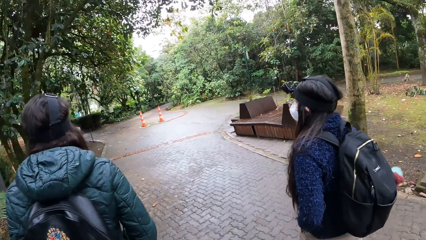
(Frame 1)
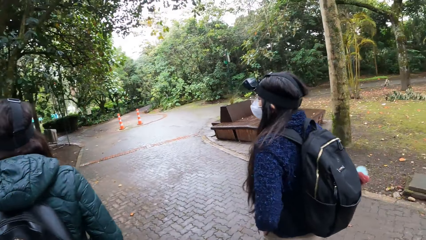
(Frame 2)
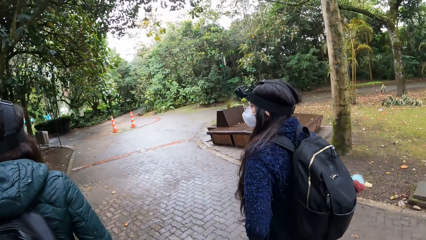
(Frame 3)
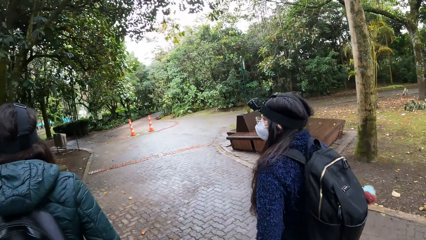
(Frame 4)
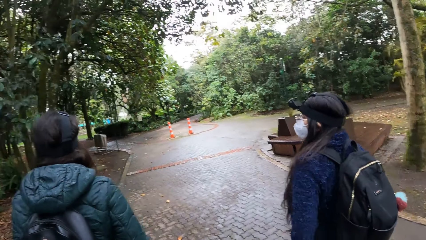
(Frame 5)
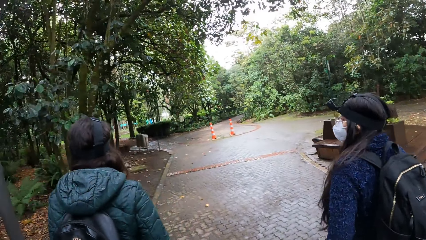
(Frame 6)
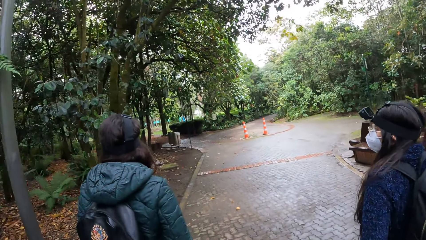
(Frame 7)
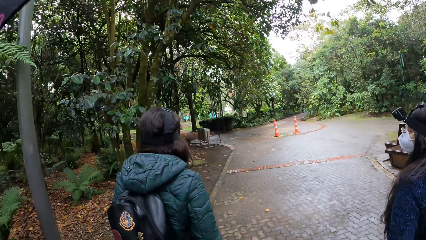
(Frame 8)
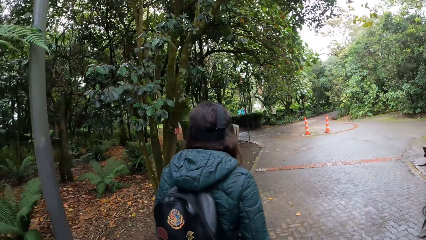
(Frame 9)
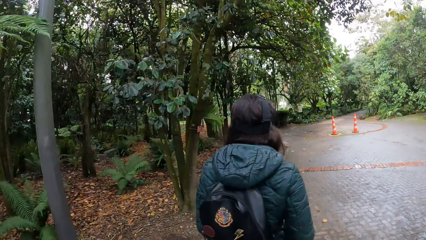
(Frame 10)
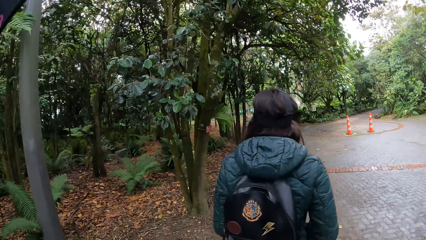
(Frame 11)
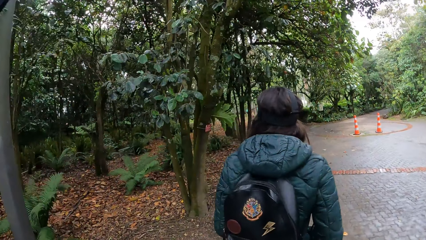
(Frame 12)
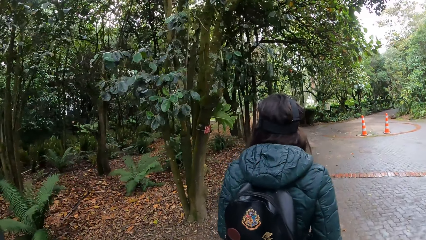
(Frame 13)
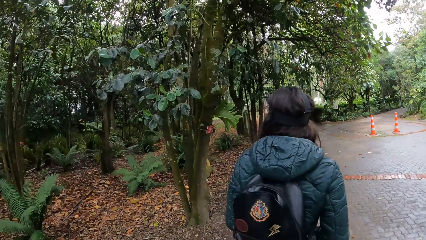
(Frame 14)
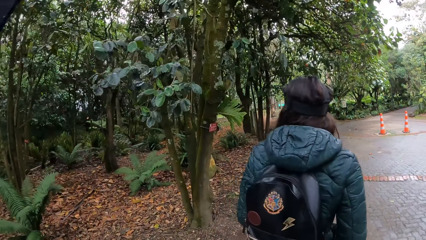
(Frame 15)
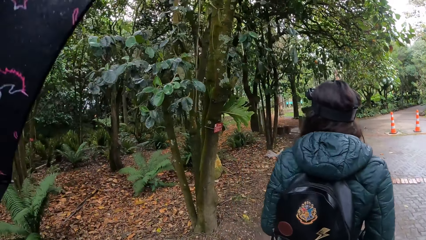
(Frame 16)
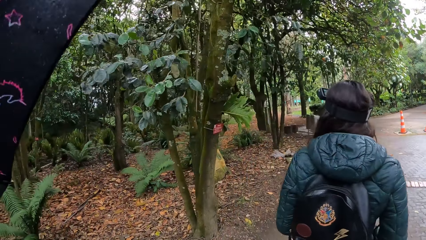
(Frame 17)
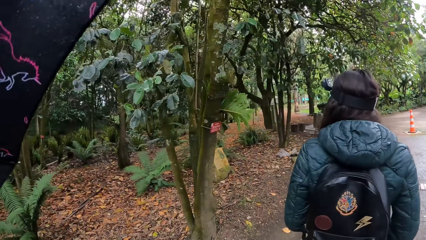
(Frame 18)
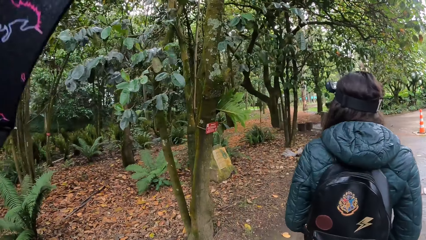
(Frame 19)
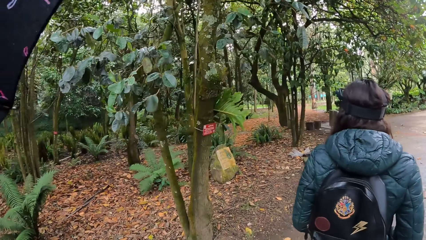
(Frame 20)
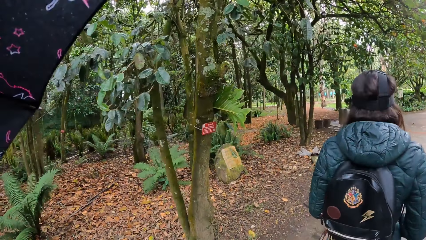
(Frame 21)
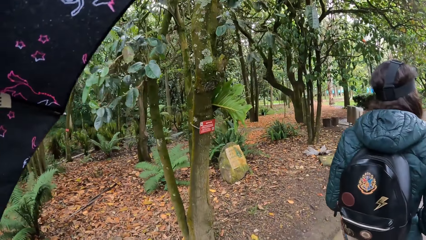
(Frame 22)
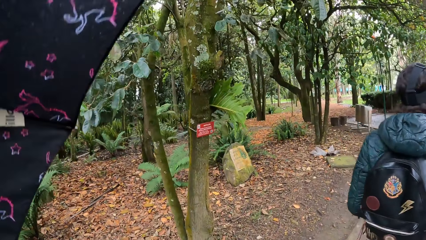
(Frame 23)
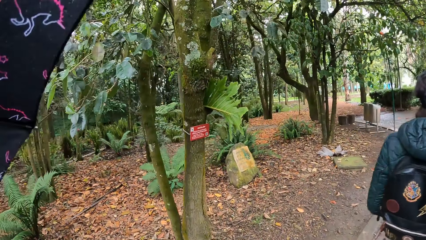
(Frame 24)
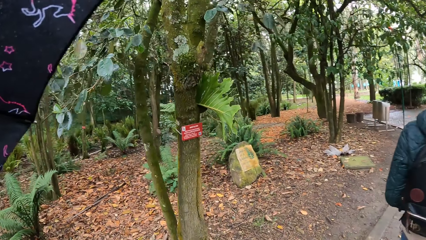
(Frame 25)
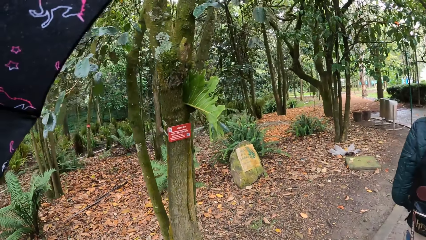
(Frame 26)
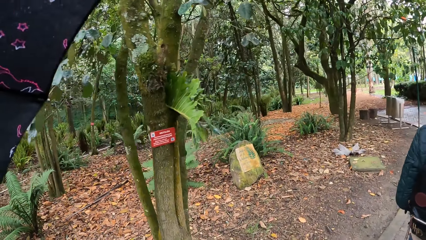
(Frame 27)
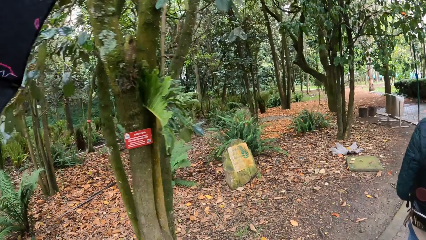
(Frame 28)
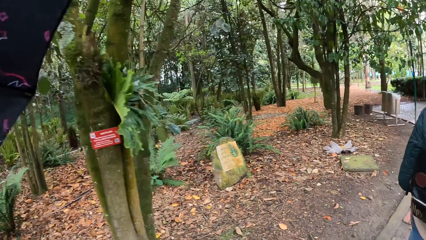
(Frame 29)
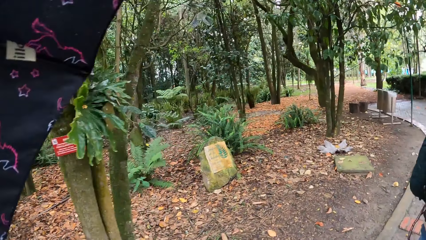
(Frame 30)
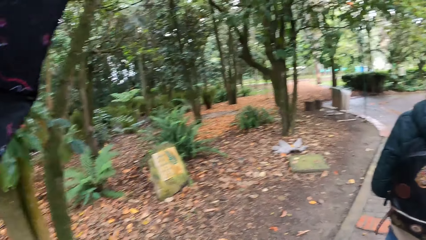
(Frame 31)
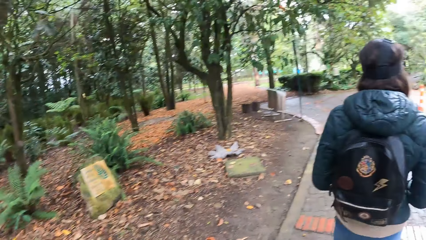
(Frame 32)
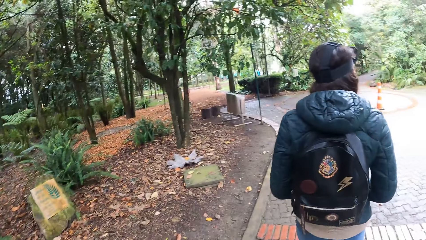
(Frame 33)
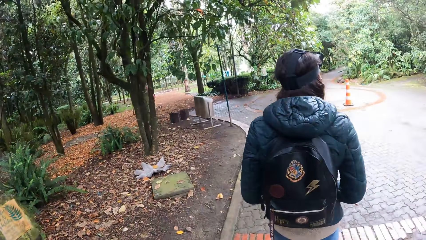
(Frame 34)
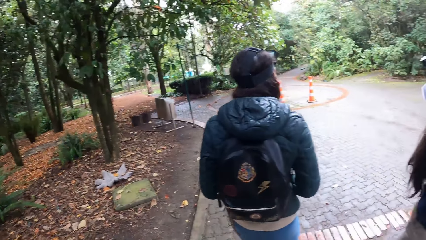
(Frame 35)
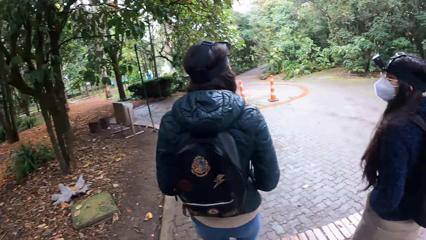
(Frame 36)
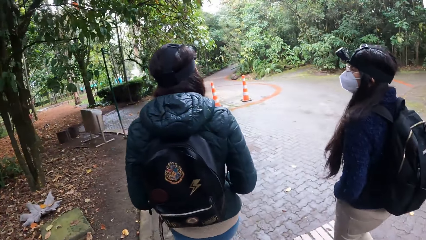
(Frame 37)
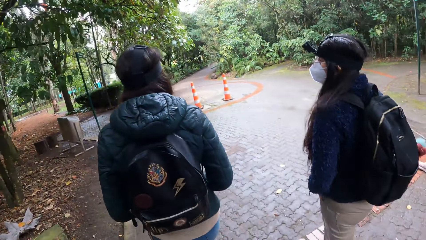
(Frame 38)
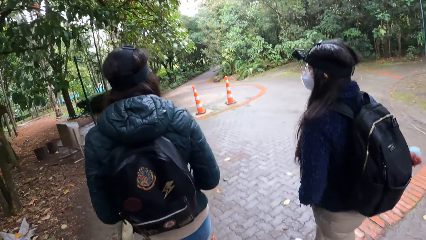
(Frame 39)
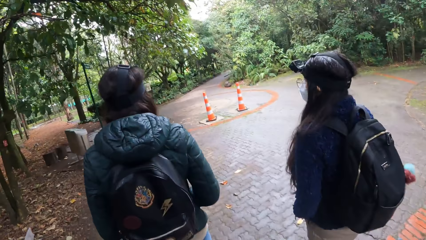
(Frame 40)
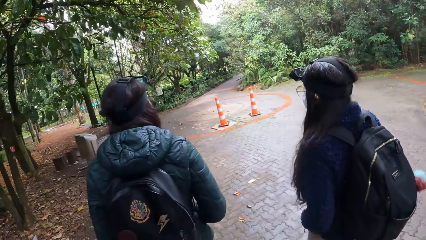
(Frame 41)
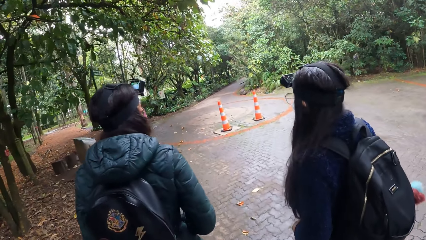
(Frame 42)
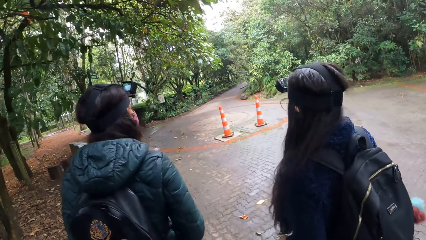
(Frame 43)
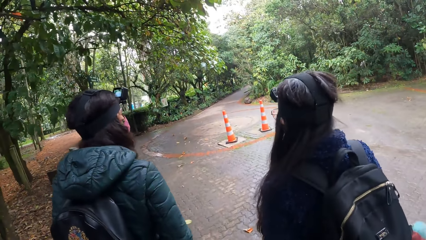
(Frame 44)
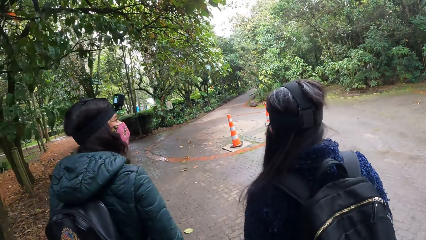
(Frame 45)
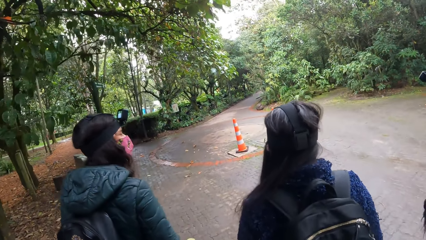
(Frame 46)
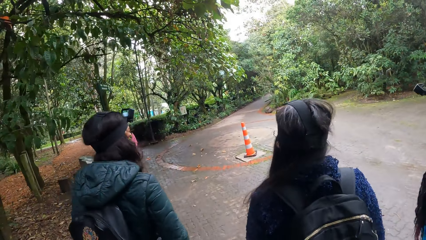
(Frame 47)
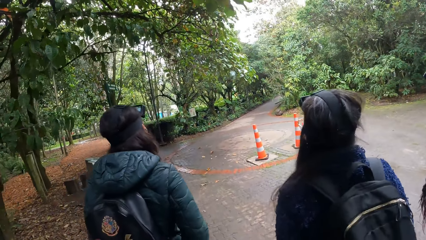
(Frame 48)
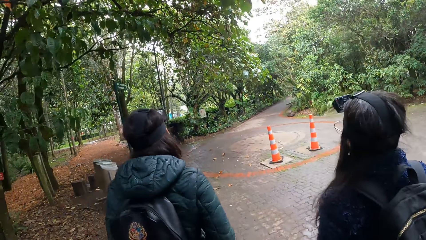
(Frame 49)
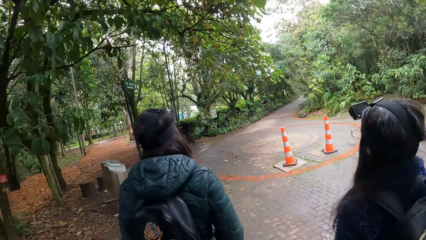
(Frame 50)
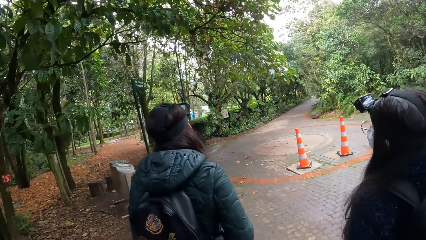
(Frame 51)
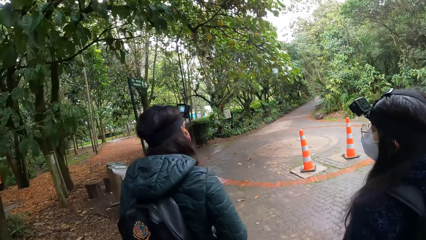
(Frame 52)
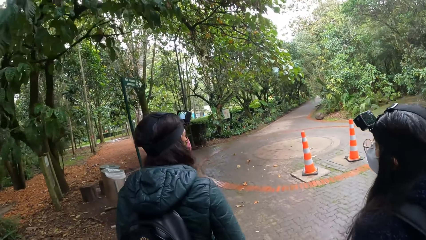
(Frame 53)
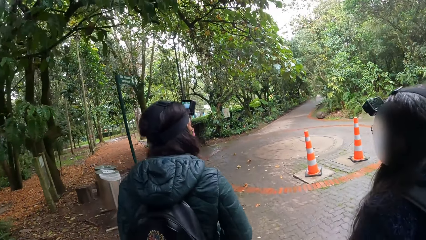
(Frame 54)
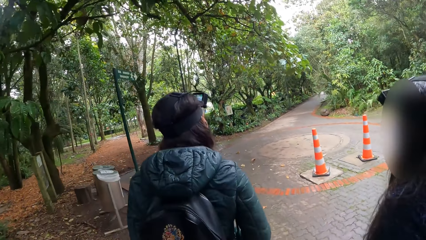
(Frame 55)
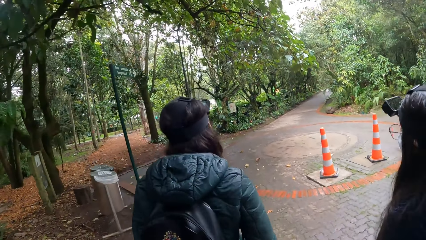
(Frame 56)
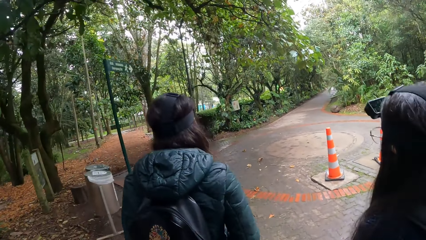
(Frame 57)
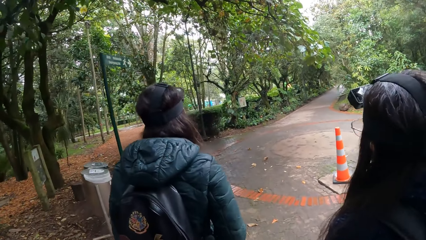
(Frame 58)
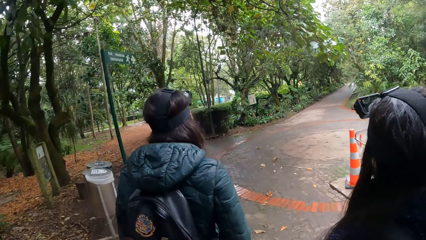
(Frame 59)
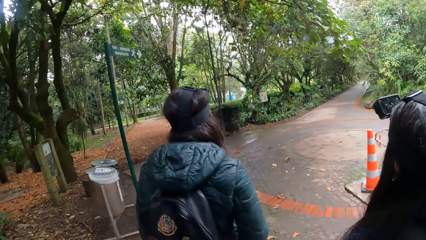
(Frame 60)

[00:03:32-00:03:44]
A woman walks along the walkway. Another woman walks along the walkway. The camera wearer walks along the walkway.

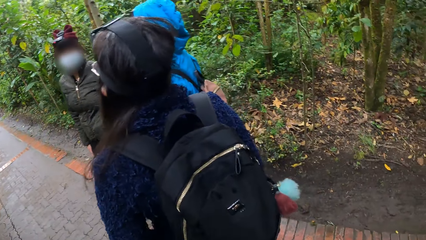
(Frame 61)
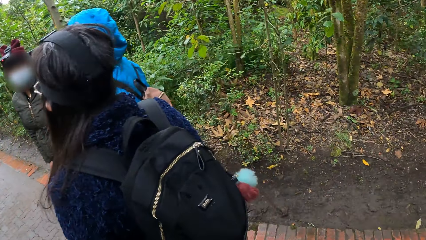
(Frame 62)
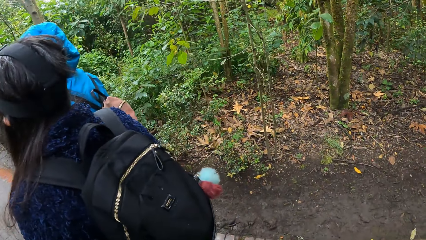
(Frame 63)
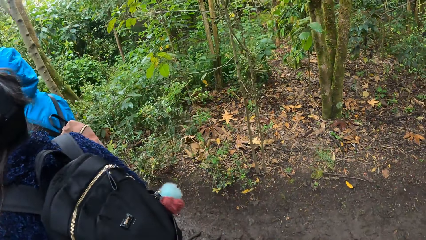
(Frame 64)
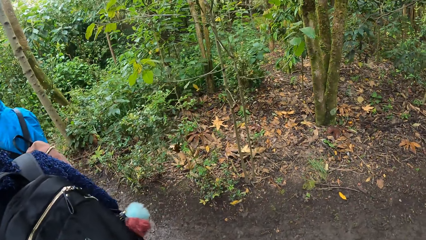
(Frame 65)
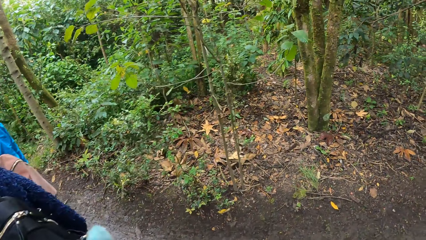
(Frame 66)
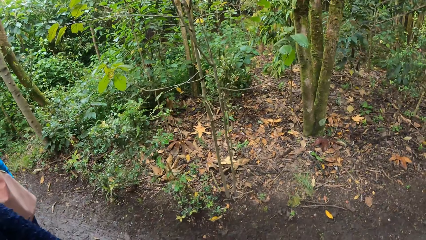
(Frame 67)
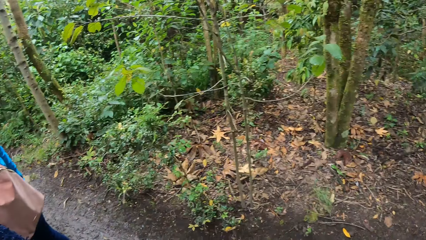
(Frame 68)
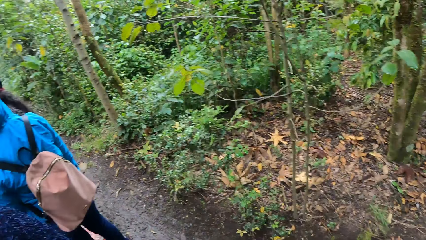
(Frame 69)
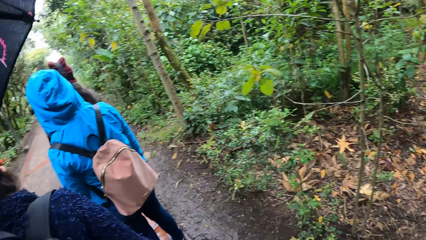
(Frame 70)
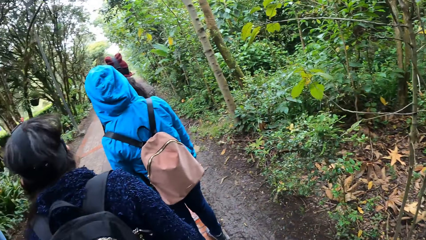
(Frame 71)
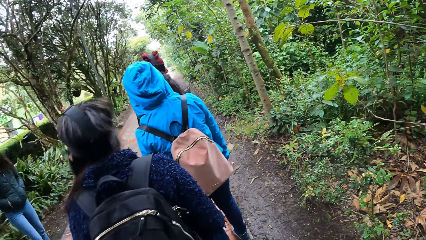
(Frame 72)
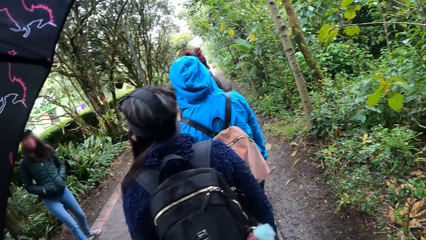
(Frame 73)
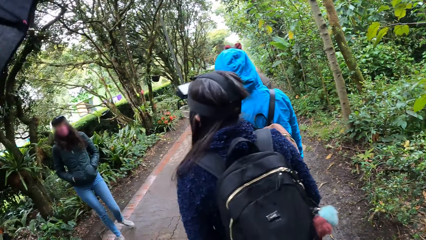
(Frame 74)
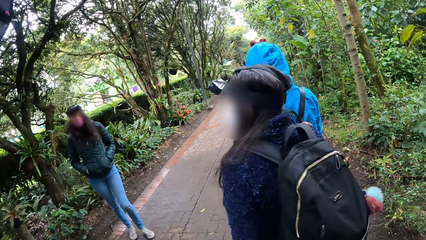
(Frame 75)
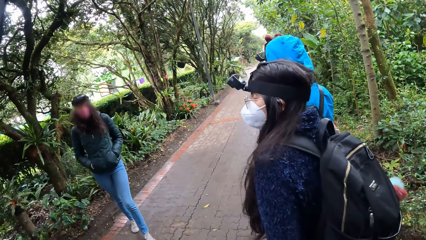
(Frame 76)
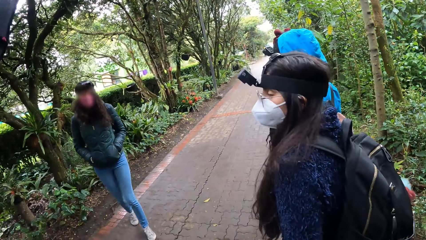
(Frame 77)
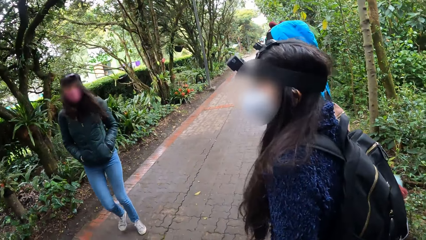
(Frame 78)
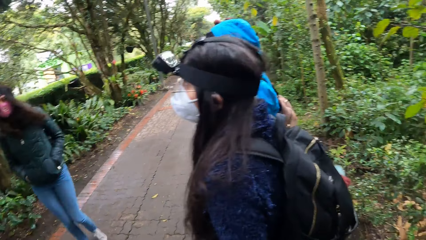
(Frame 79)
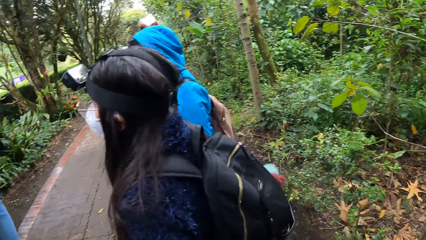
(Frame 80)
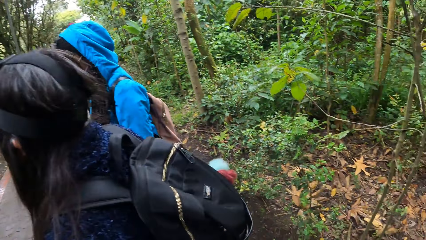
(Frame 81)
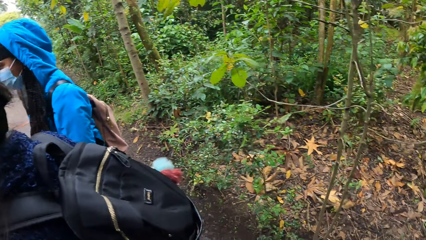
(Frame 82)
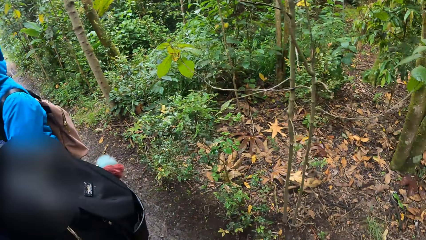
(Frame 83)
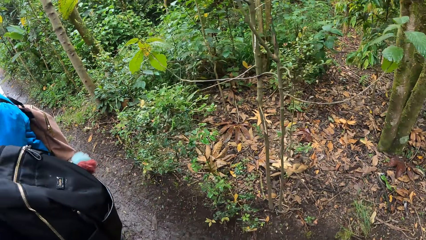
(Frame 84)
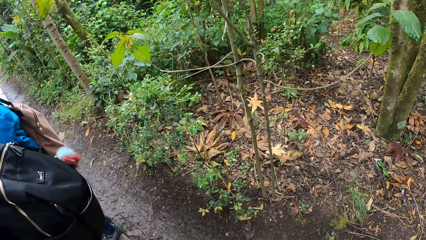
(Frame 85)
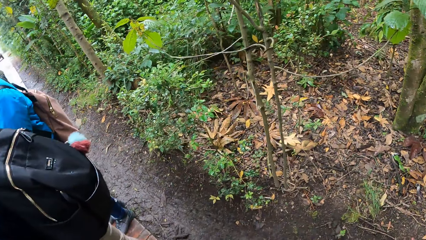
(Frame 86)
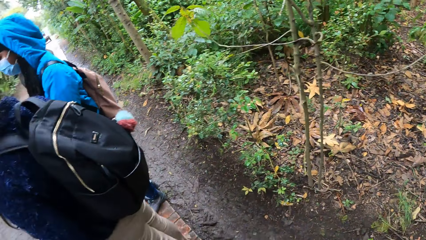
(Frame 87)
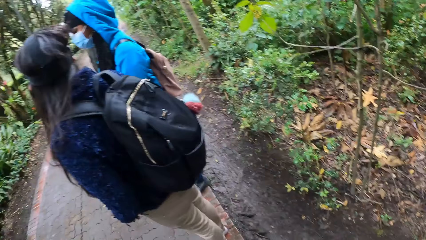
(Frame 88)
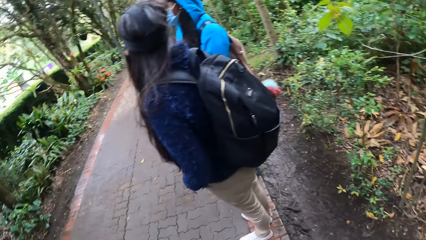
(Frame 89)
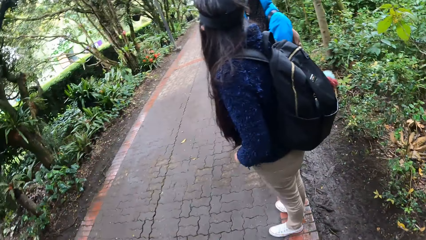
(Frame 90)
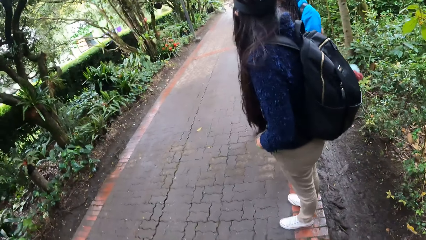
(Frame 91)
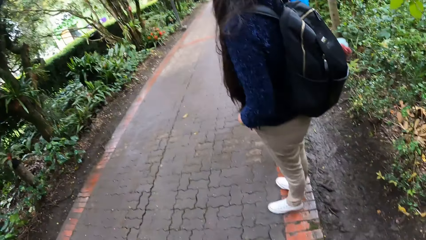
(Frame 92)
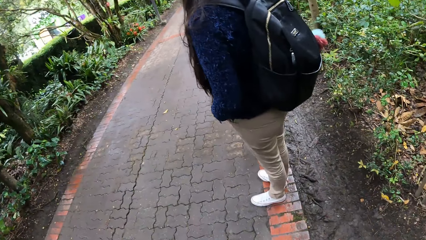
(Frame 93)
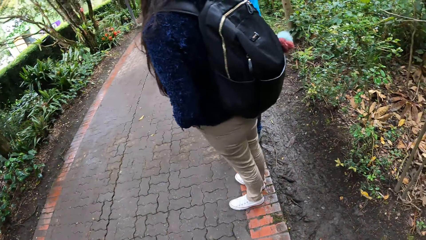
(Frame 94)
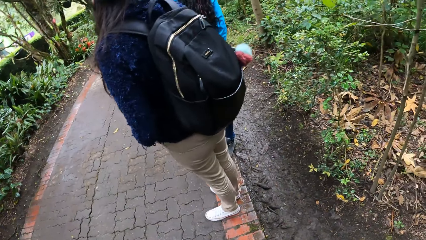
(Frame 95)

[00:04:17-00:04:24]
The camera wearer looks around the surroundings.
